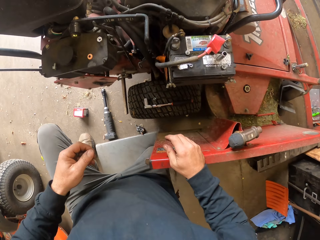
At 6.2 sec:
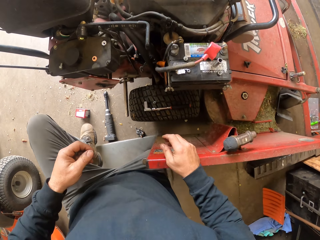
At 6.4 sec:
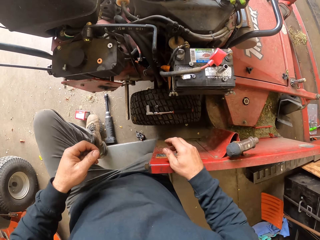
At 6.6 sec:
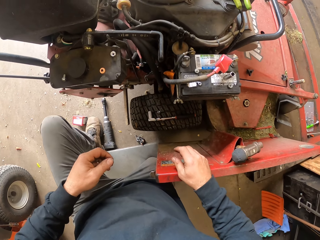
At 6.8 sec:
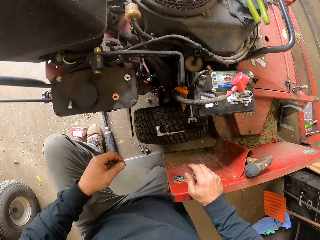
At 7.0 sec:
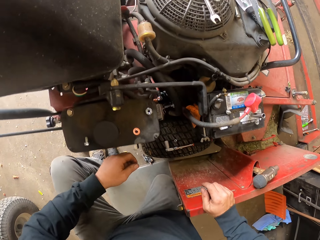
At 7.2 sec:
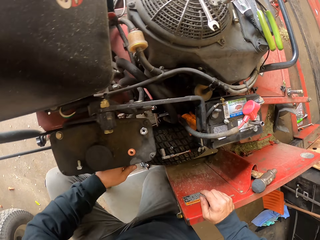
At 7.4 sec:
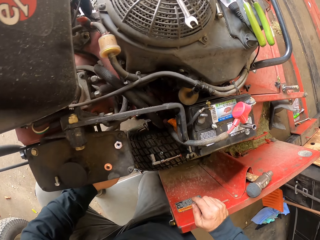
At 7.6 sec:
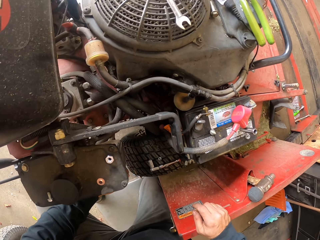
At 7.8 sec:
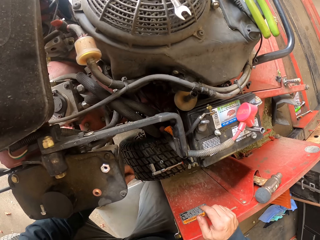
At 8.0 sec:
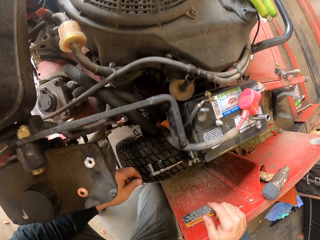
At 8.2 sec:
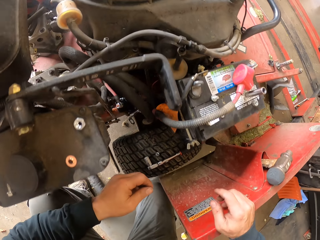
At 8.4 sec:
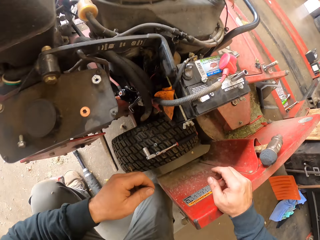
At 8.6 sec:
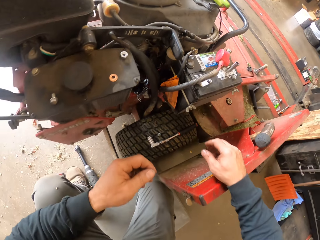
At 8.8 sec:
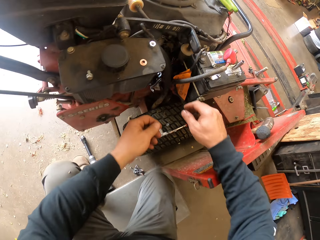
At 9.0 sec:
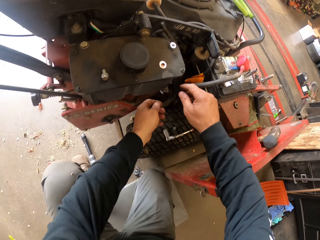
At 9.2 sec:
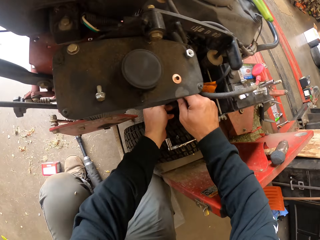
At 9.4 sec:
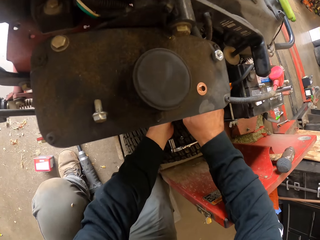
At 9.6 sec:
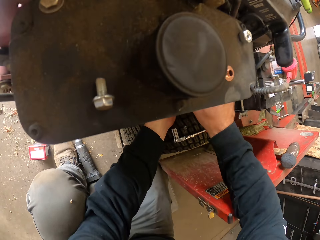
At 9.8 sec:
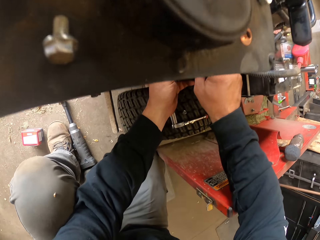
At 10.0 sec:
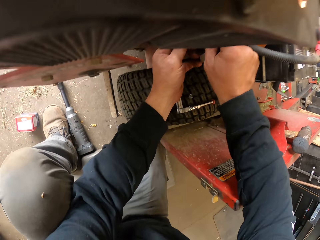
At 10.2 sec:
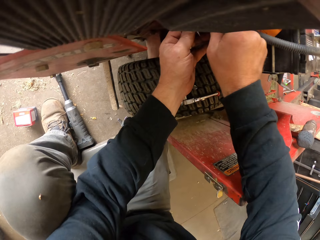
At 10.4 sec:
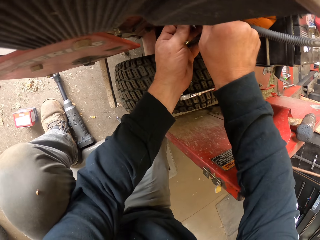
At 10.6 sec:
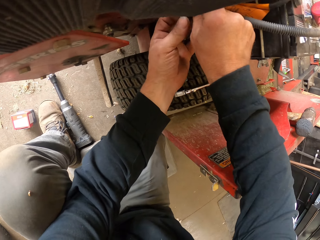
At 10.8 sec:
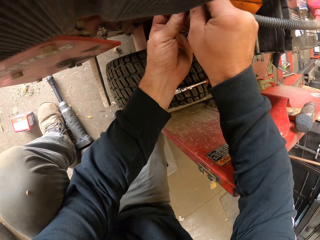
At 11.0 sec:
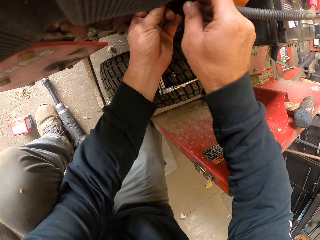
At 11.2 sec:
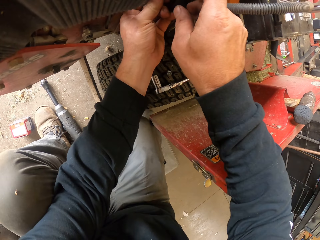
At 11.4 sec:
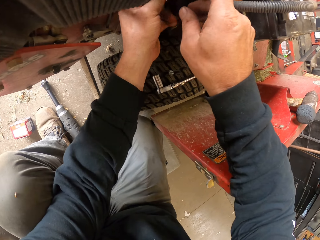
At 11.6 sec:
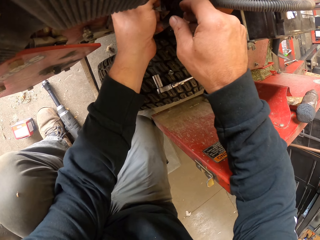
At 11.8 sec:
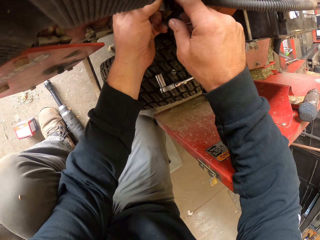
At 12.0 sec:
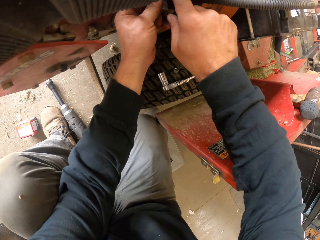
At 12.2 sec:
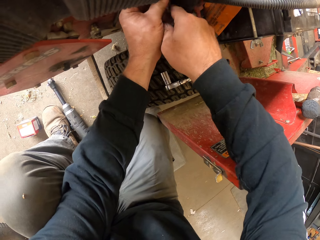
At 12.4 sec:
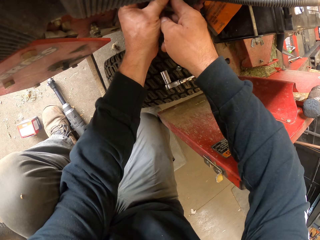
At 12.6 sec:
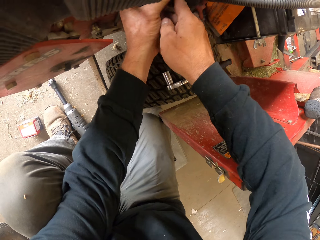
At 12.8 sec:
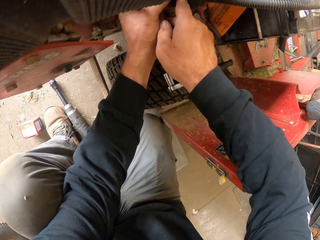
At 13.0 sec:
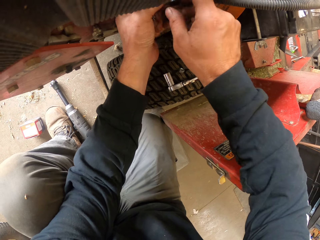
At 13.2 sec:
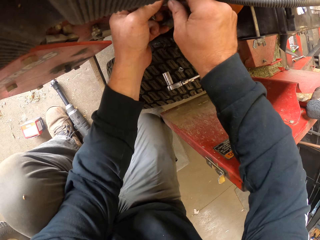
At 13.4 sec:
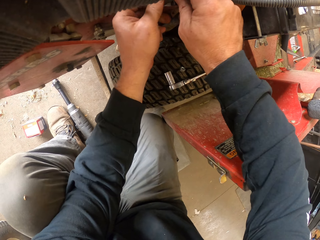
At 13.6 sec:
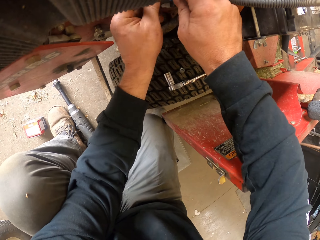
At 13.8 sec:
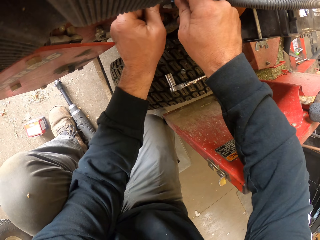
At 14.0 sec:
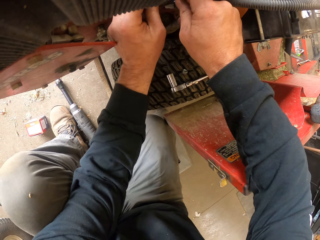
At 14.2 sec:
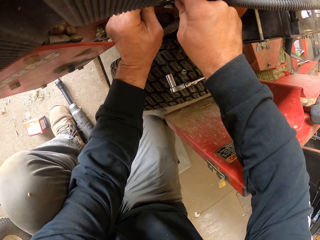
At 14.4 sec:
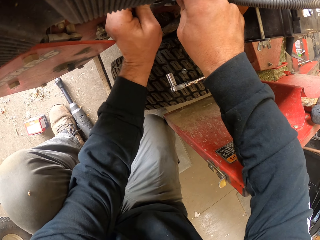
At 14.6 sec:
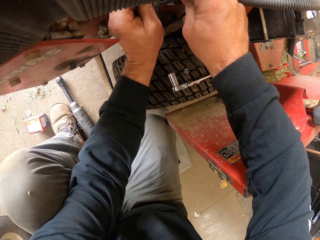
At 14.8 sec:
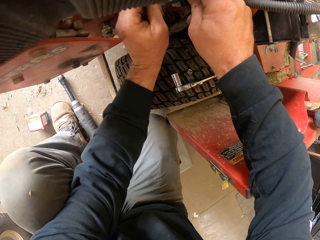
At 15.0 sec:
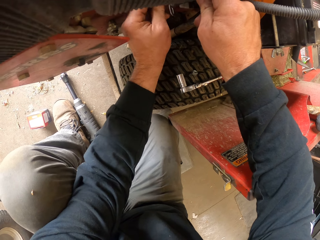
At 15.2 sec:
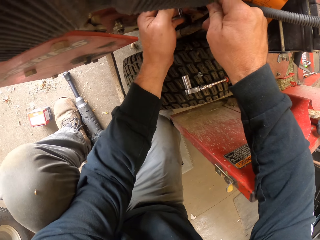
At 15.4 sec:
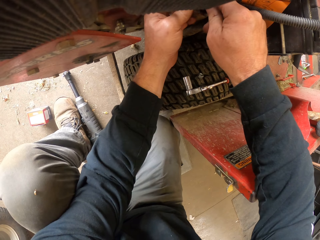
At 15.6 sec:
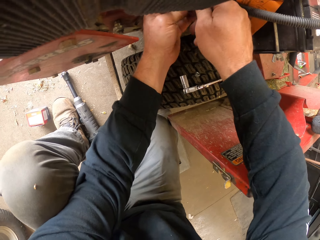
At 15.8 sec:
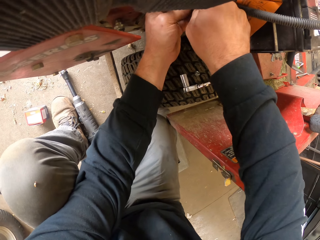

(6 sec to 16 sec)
The camera wearer touches the lawn tractor. They insert both hands into the engine compartment of the lawn tractor. They fix the lawn tractor cable. They fiddle with the carburetor of the lawn tractor.

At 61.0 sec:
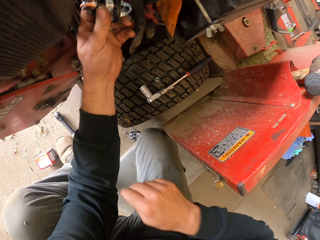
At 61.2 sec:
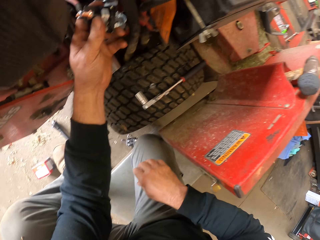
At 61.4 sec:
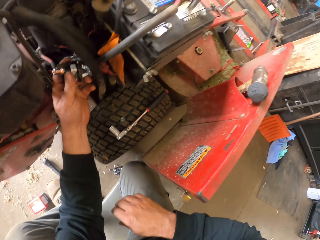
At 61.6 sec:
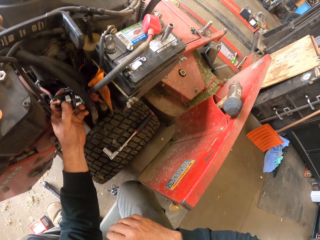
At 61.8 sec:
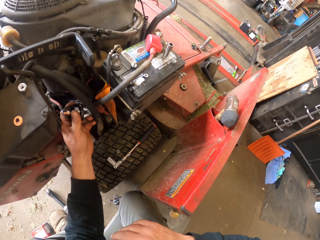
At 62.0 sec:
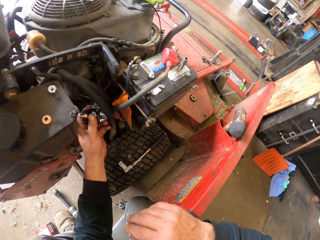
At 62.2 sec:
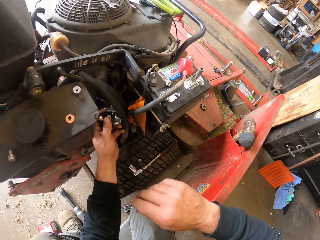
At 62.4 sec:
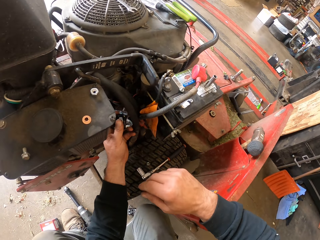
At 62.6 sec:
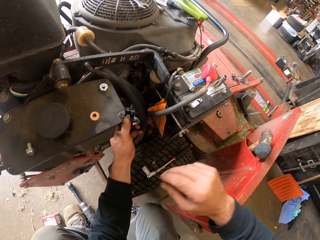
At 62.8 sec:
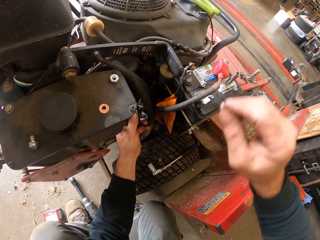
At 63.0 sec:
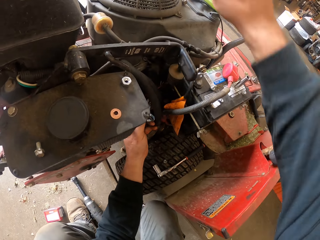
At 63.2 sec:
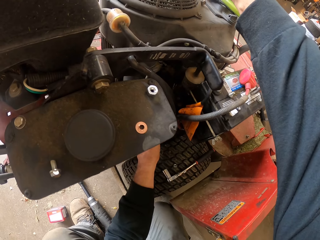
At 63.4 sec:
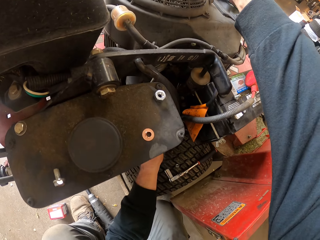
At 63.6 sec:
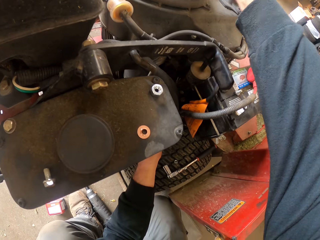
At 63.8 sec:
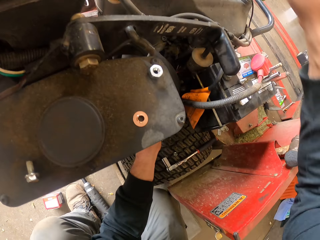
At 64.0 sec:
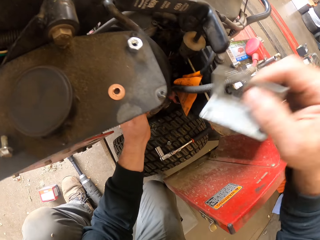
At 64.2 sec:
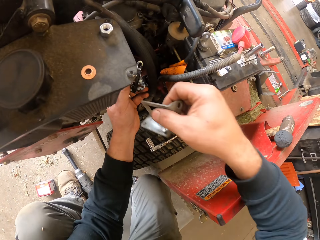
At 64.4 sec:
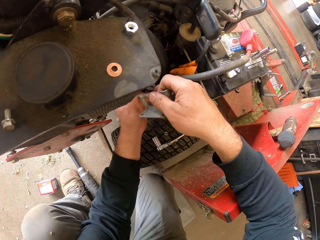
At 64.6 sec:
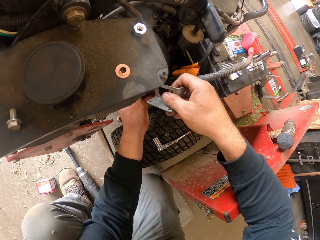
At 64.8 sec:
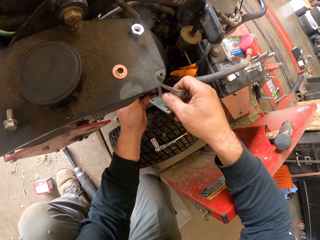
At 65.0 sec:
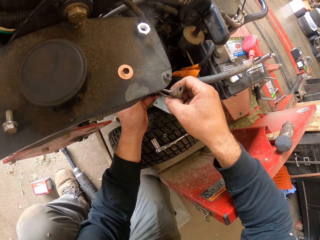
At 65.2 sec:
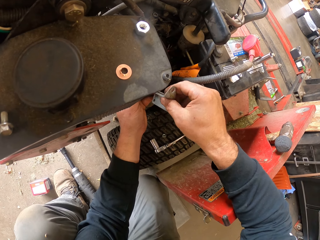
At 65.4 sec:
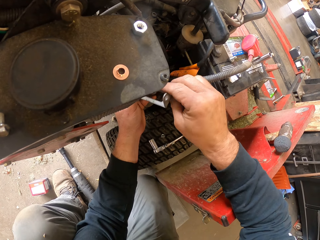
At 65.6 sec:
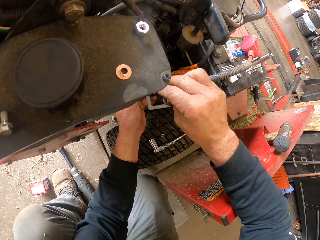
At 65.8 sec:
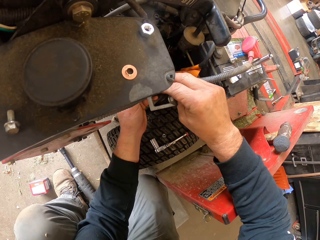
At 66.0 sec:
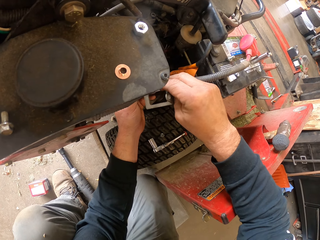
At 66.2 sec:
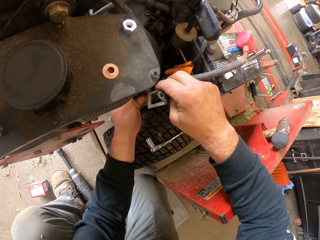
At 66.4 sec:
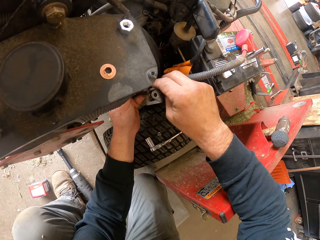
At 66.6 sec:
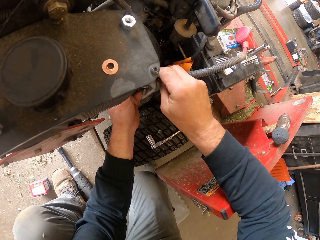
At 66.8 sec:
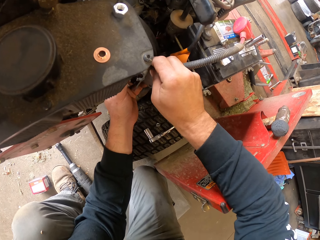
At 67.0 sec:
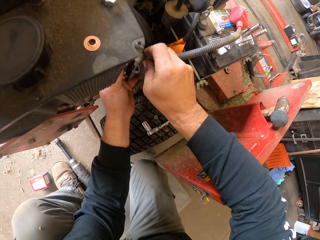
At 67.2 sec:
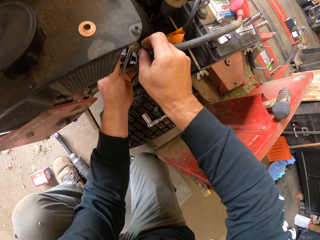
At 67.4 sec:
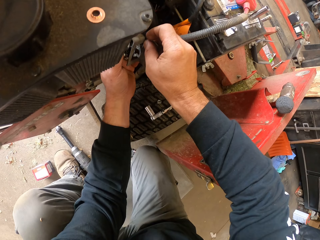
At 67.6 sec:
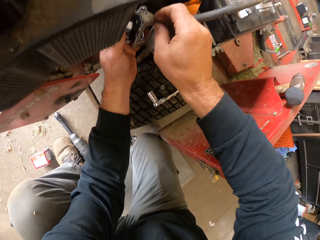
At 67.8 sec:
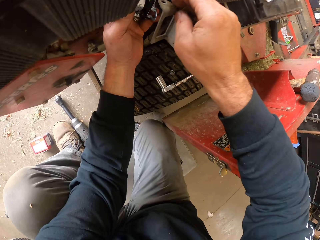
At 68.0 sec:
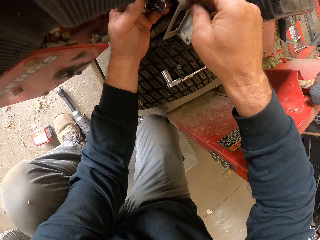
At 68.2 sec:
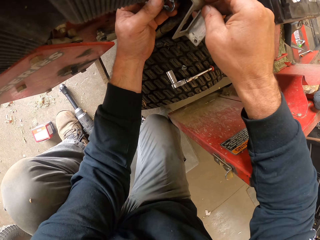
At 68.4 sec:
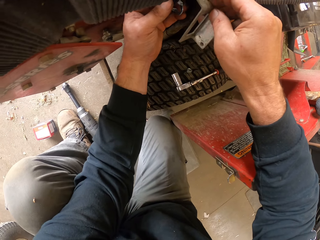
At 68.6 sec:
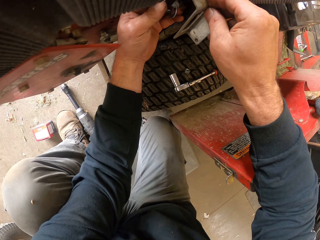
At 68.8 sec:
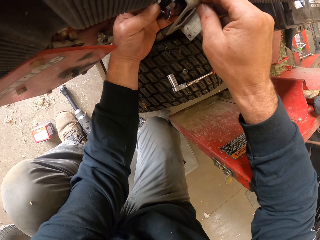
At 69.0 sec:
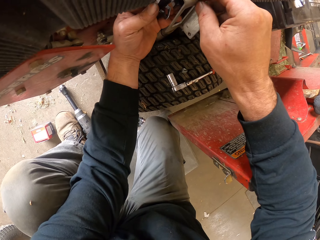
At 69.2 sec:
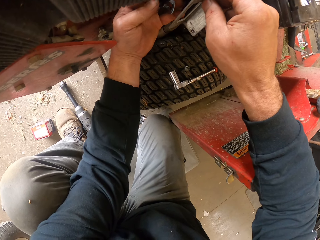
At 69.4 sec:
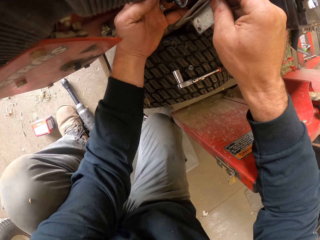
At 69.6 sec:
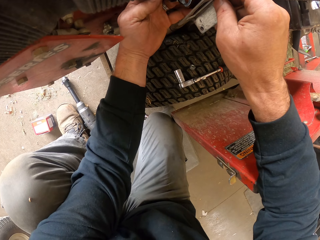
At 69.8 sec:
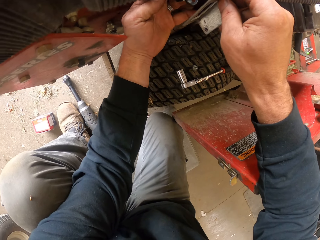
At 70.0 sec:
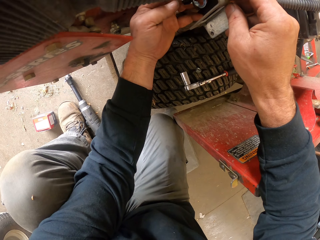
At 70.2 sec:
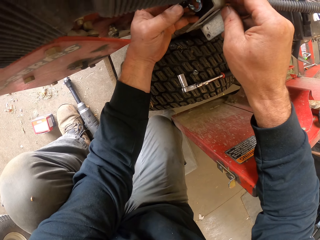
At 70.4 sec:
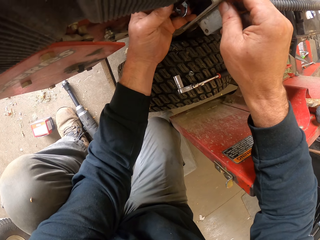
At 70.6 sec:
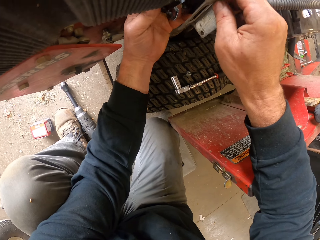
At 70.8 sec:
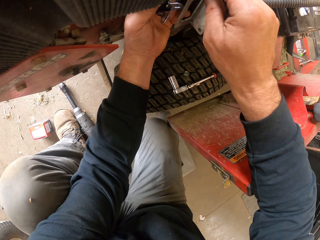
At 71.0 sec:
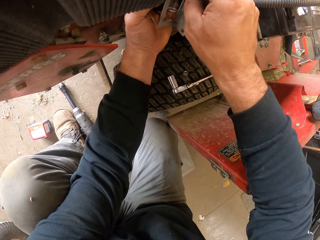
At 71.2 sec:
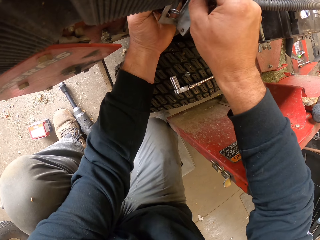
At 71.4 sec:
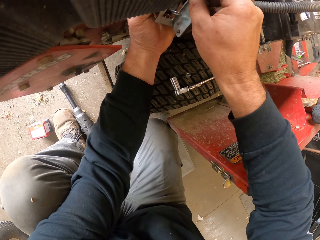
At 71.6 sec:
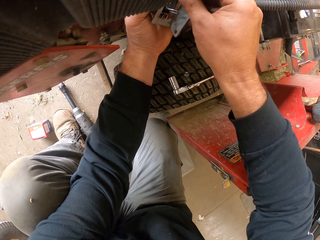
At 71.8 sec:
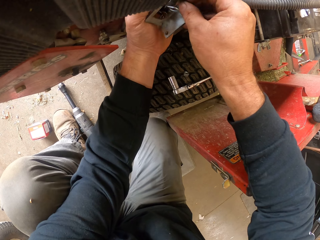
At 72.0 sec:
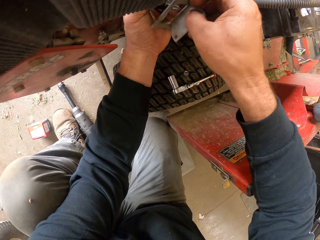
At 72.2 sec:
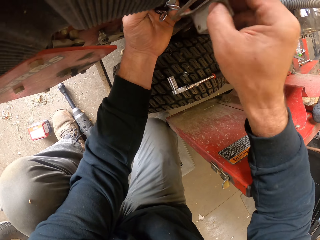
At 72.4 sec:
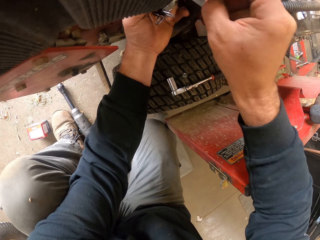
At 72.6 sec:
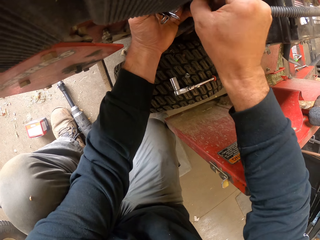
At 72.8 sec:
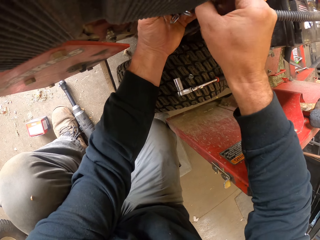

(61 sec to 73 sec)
The camera wearer picks up a metal case from the top of the tractor. They fit the case into the carburetor. They fix the lawn tractor.
